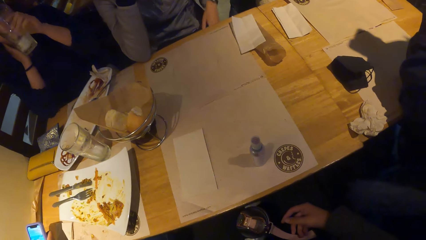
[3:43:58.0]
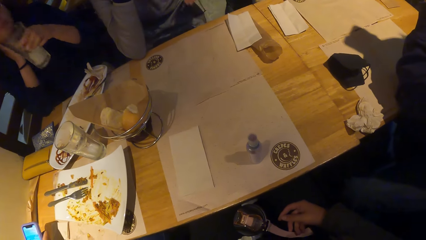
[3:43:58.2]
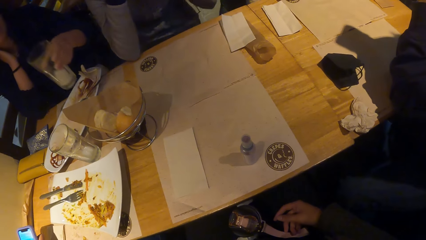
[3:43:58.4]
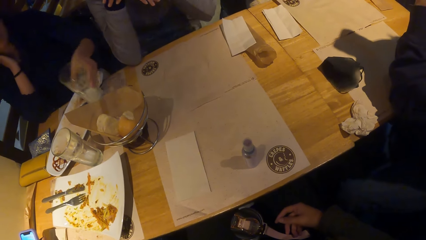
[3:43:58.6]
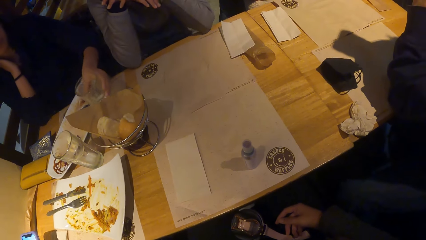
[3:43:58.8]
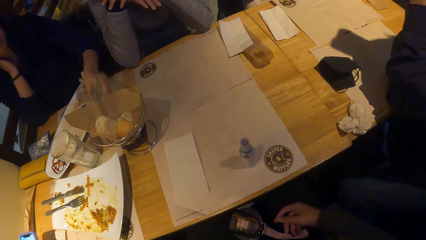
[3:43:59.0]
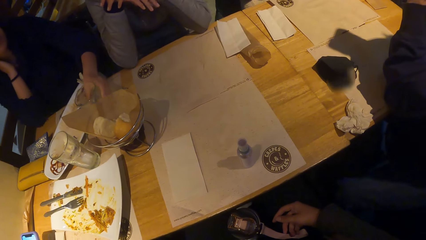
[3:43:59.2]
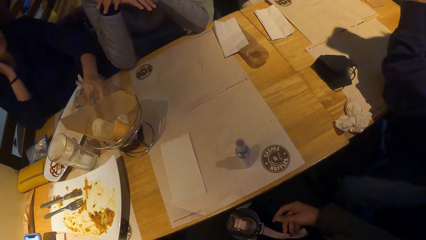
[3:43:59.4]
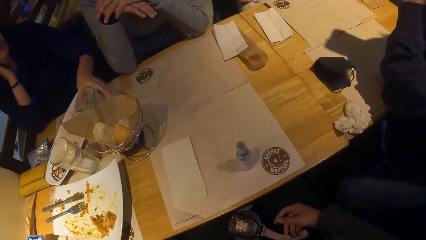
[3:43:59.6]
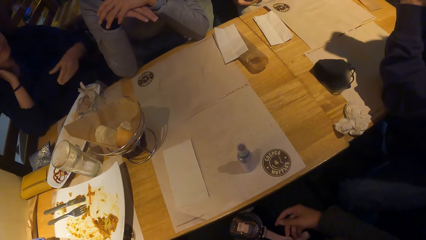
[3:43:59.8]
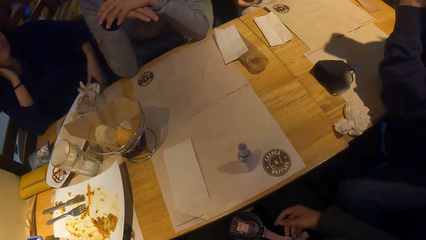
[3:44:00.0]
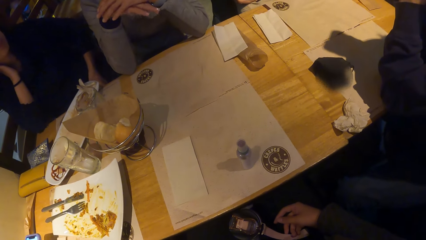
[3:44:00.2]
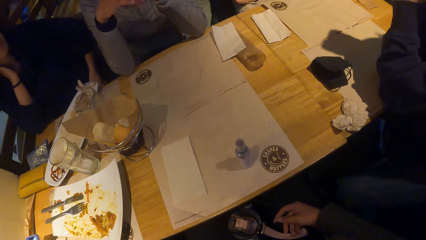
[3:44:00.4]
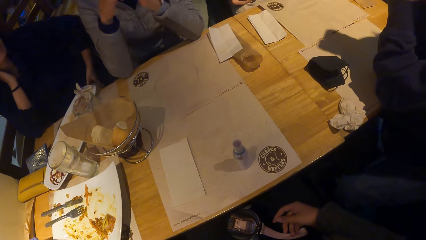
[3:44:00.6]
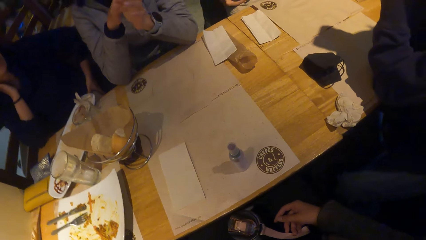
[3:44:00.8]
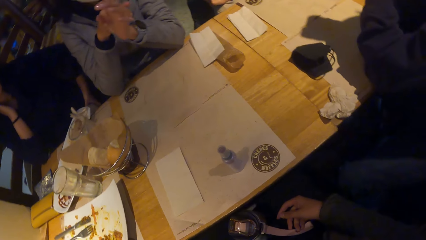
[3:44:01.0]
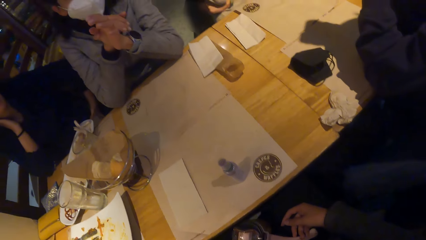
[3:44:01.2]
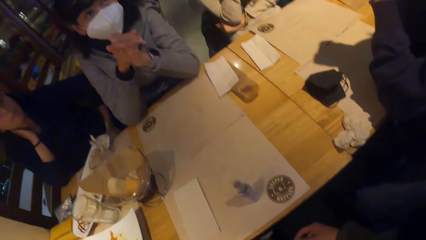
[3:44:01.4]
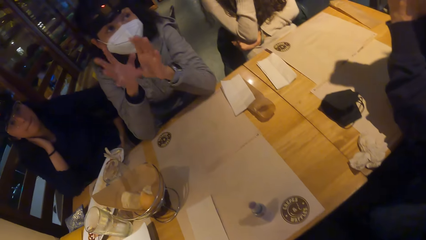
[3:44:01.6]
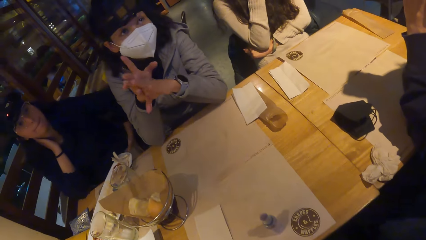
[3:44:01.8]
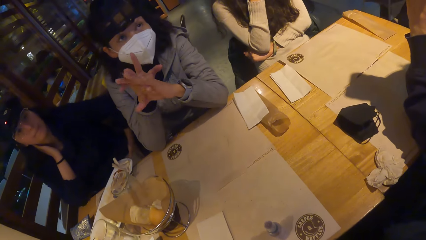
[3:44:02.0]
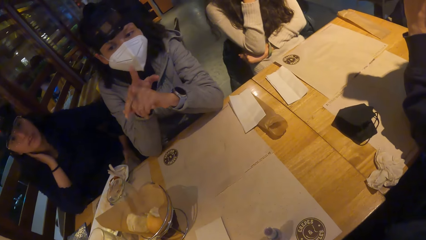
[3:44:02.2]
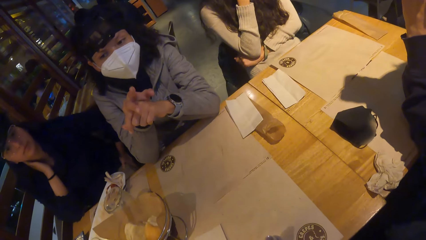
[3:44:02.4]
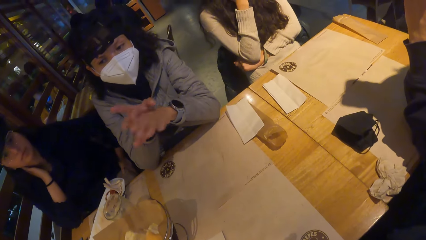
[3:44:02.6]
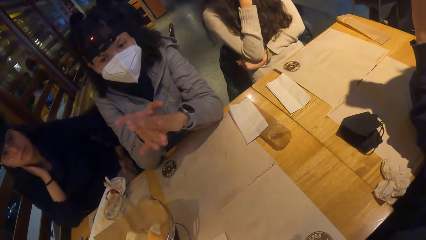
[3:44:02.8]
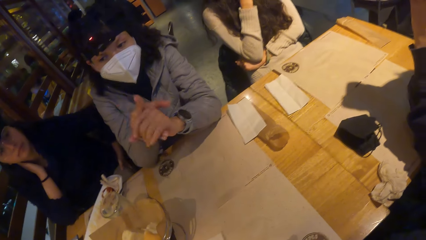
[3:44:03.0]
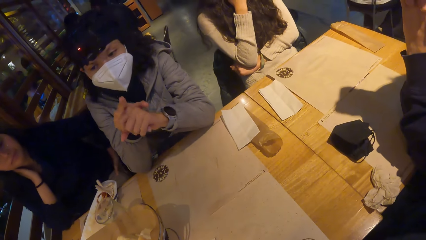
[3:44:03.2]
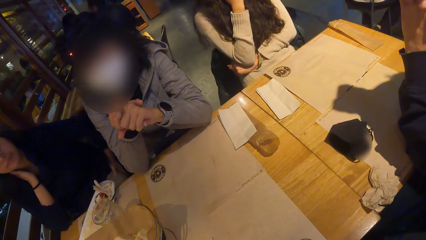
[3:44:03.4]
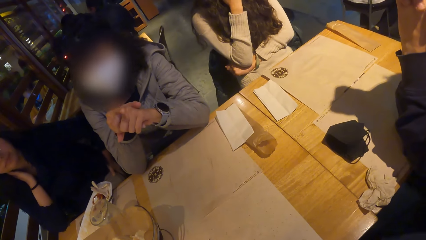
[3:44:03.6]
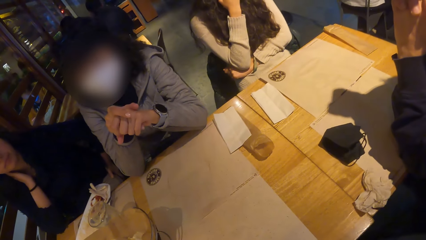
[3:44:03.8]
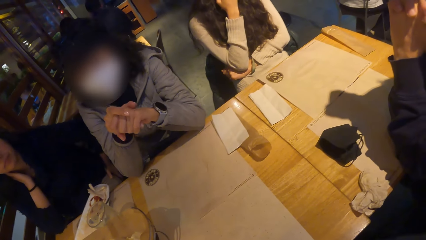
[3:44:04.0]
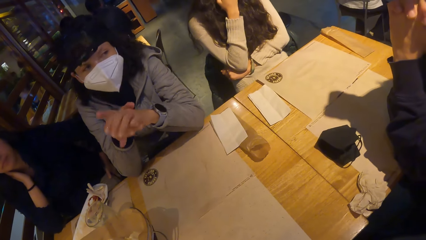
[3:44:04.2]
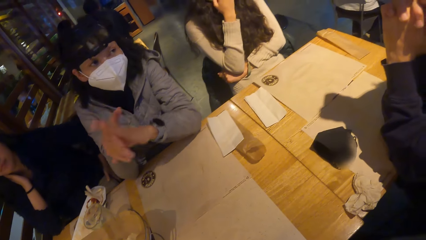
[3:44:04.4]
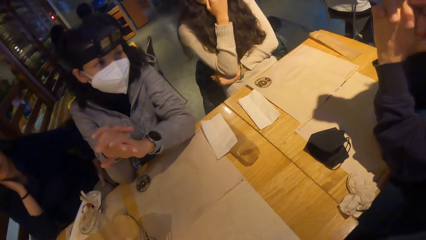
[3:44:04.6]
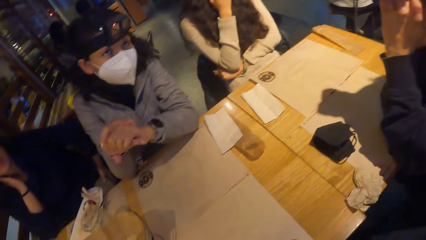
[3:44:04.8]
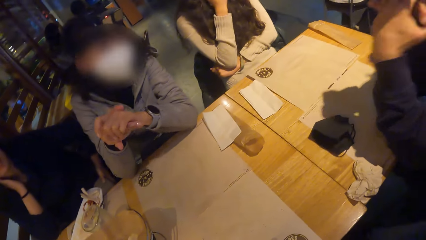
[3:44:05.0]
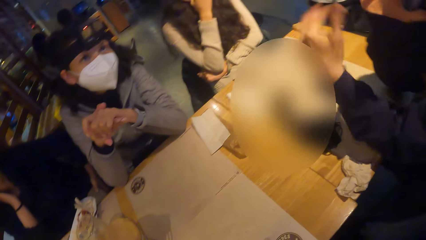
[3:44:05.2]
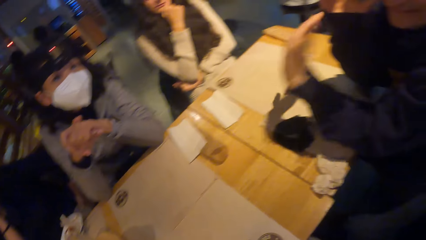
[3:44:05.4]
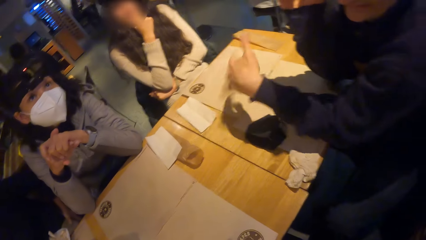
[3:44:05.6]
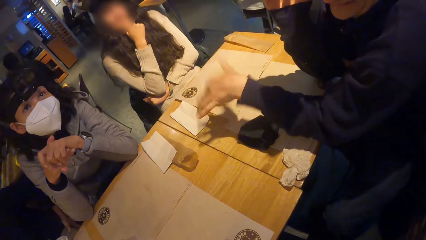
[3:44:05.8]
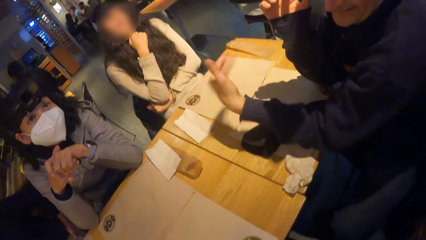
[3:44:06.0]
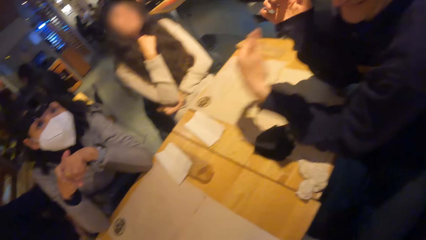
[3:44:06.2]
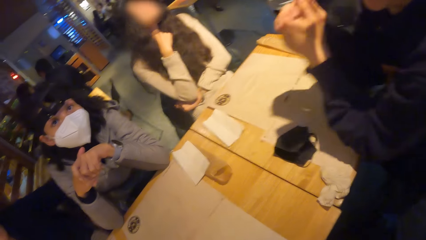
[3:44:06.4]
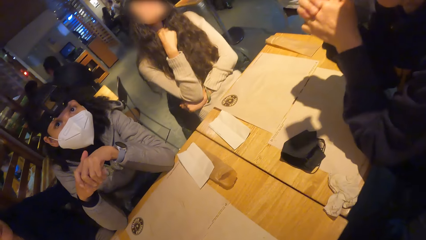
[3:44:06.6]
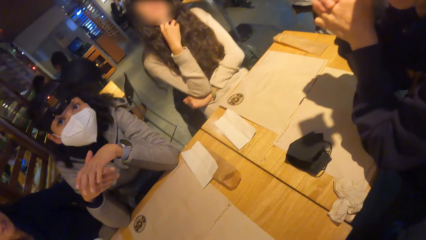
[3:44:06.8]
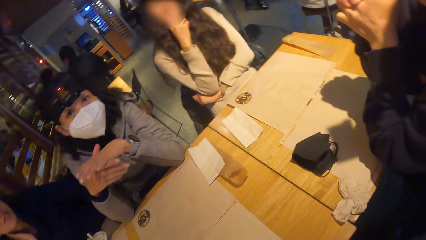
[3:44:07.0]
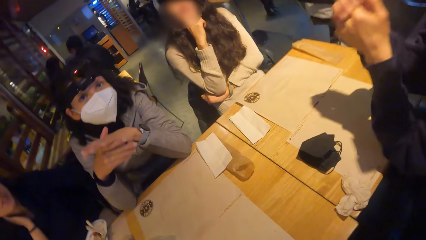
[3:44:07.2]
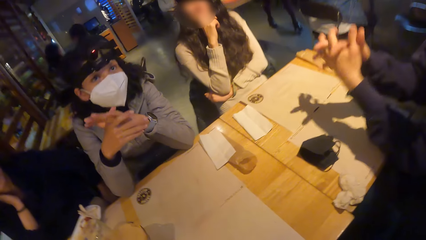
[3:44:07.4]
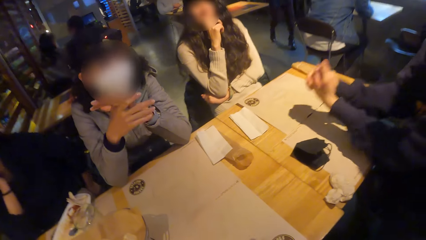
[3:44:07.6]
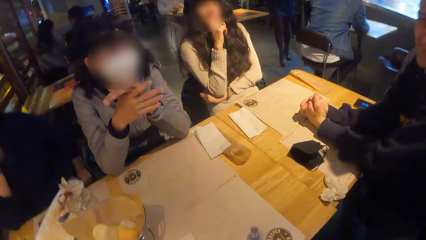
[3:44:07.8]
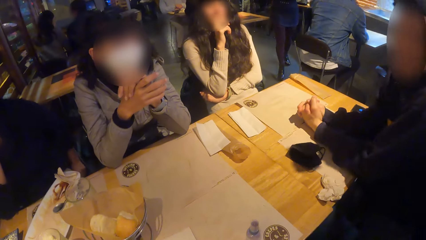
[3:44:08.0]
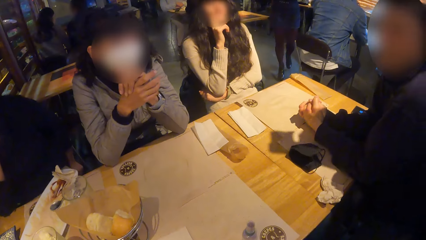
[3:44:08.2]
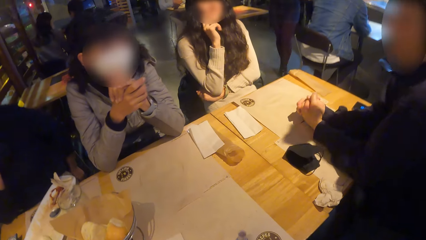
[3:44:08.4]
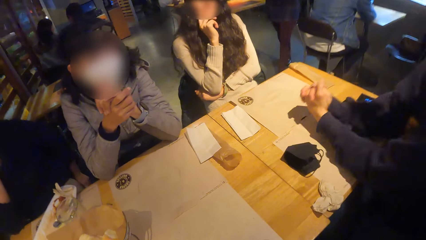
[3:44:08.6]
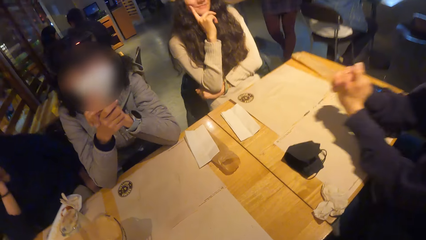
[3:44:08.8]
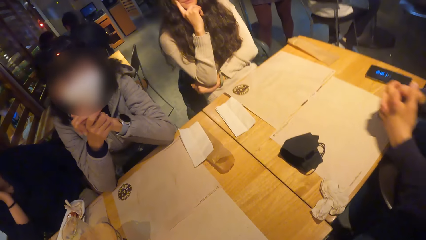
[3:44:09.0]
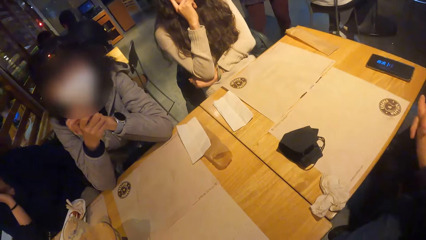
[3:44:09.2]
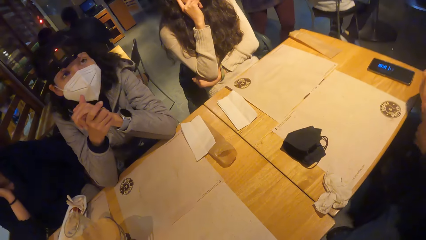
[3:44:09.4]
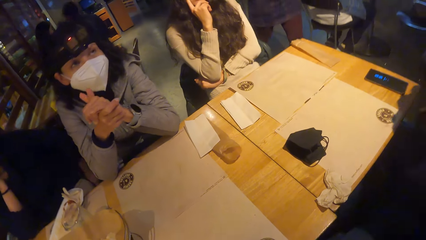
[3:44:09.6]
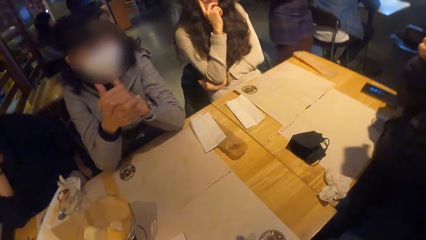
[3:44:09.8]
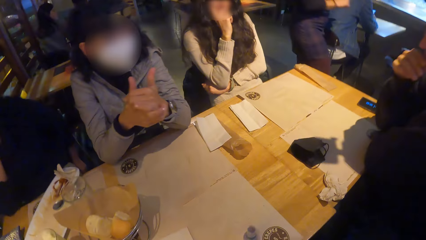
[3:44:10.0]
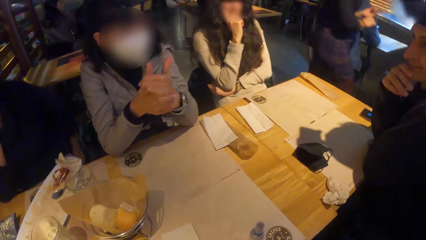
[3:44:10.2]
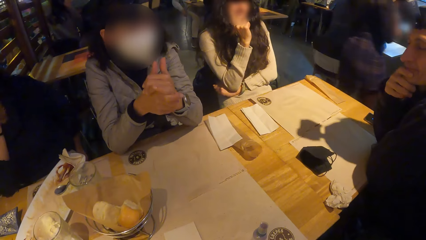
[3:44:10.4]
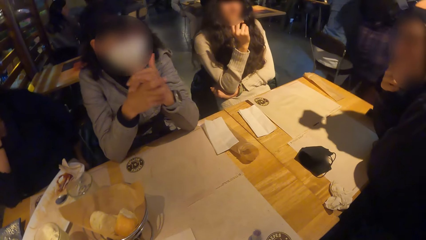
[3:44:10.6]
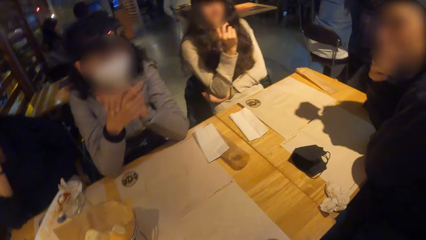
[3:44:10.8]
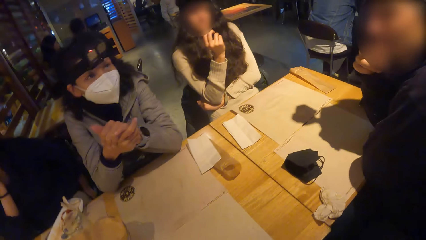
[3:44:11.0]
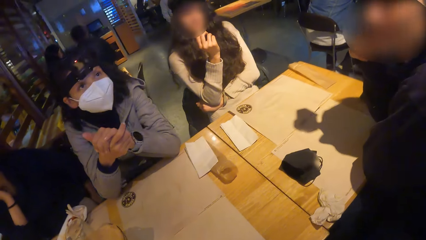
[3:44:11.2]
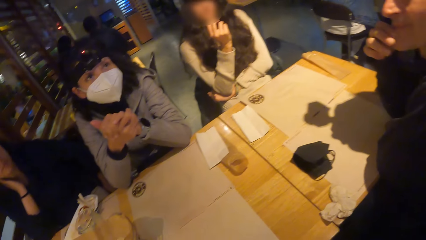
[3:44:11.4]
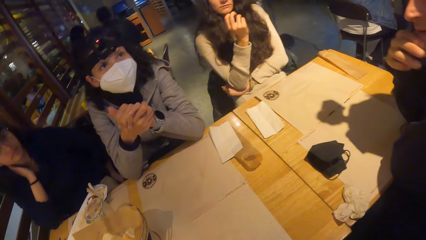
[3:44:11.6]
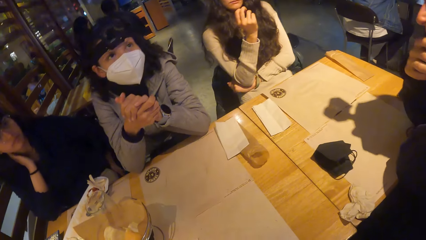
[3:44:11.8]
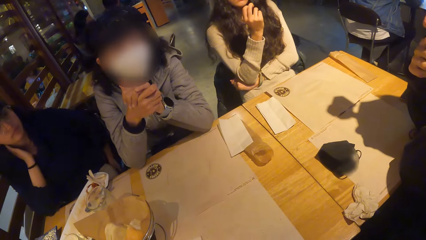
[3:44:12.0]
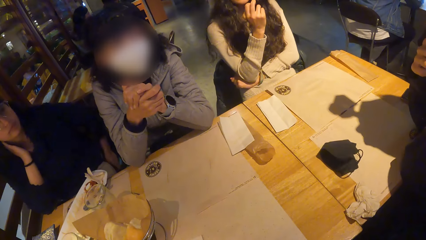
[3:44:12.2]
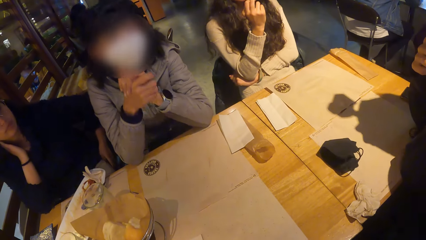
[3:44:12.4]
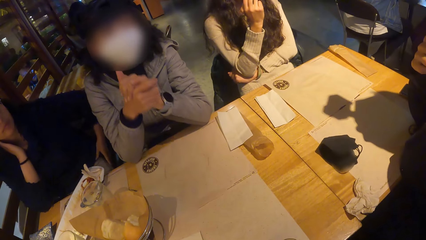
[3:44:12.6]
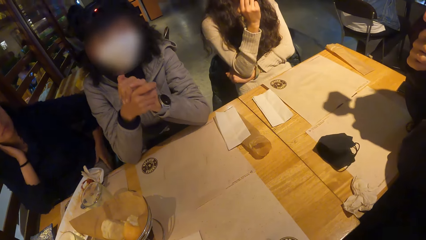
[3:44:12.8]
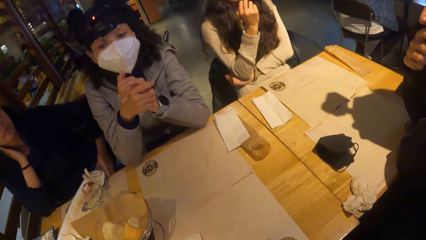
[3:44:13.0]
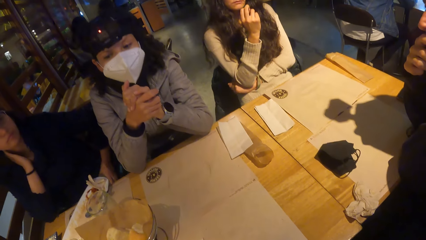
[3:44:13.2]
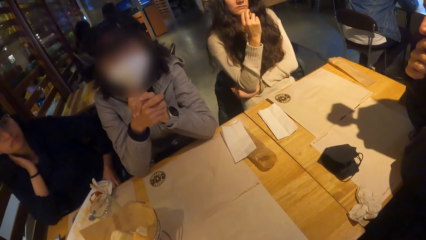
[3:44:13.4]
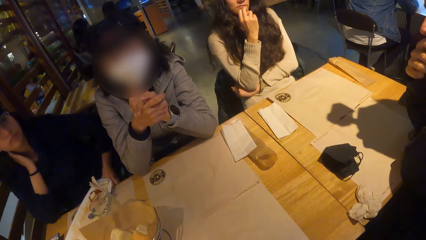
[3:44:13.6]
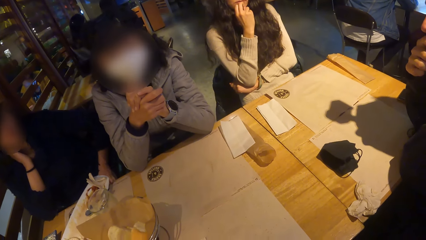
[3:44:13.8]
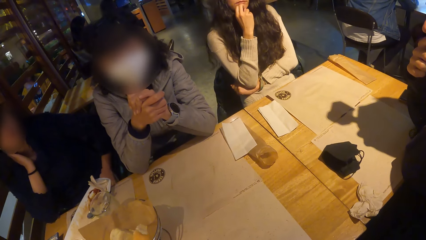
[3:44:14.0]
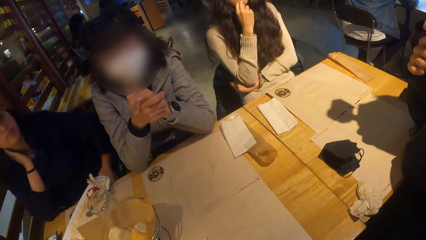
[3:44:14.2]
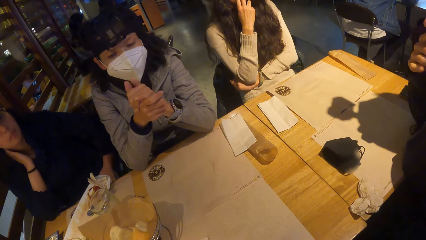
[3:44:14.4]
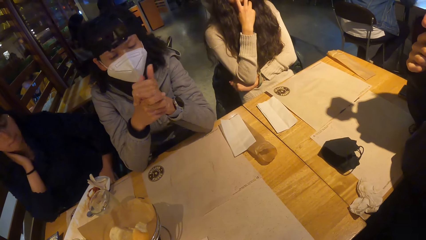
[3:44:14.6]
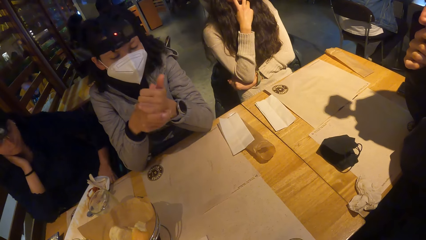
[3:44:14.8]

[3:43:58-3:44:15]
The woman drops the glass of smoothie on the table with her left hand. The ladies dialogue with a man.
